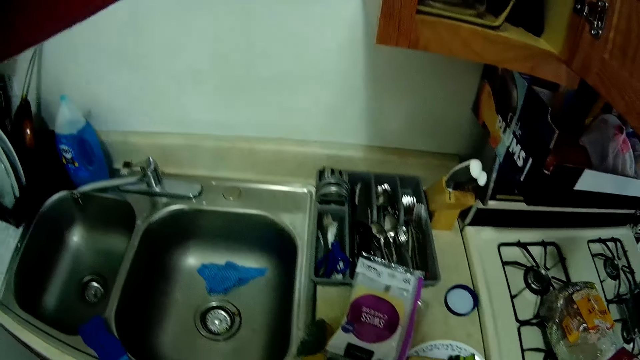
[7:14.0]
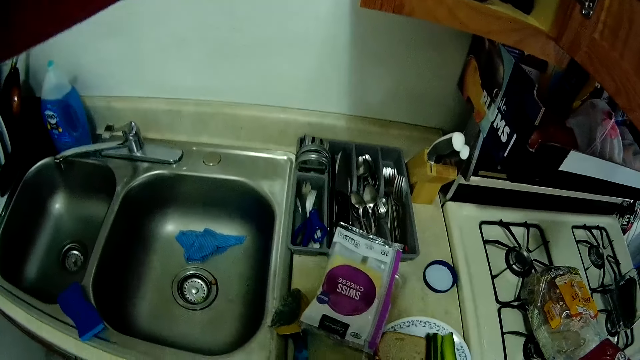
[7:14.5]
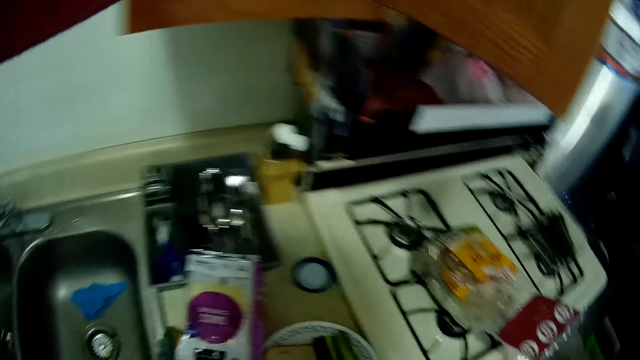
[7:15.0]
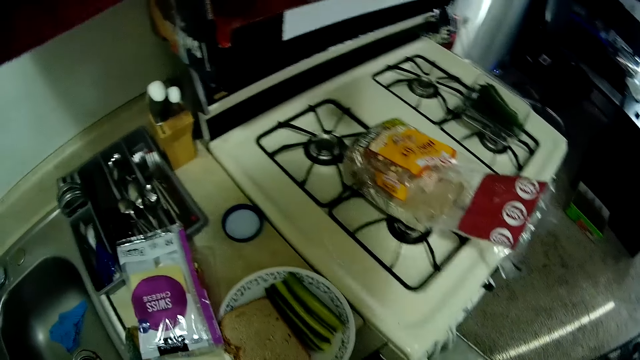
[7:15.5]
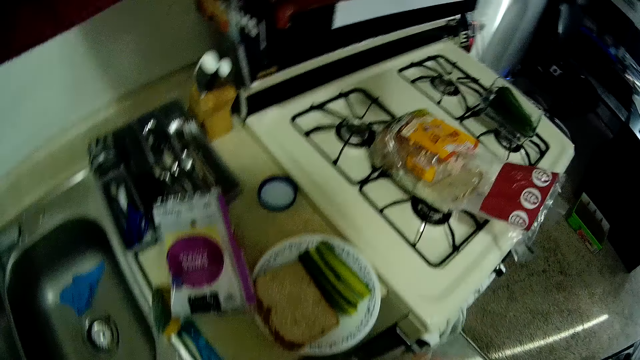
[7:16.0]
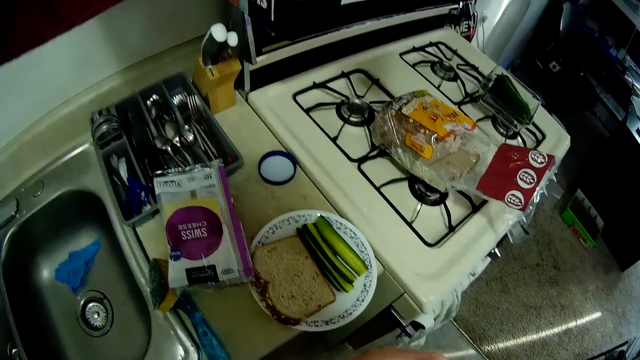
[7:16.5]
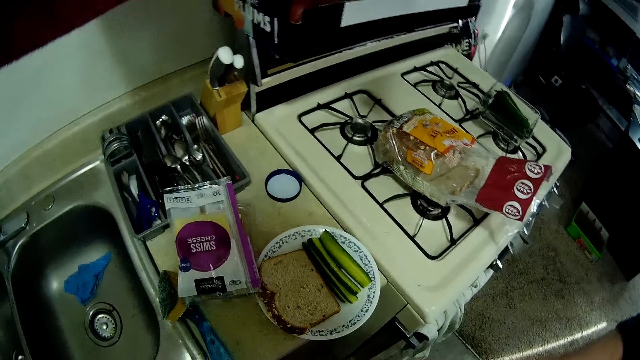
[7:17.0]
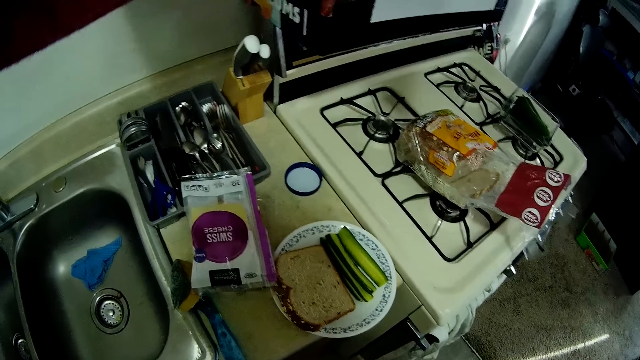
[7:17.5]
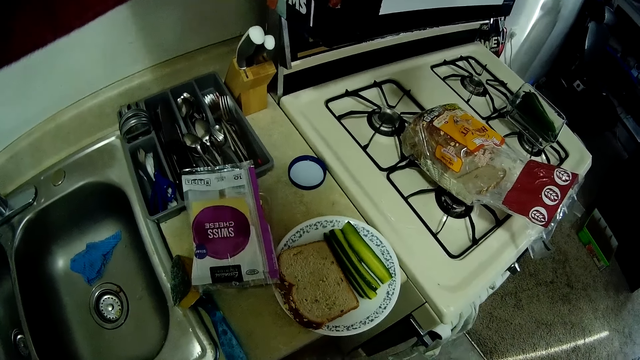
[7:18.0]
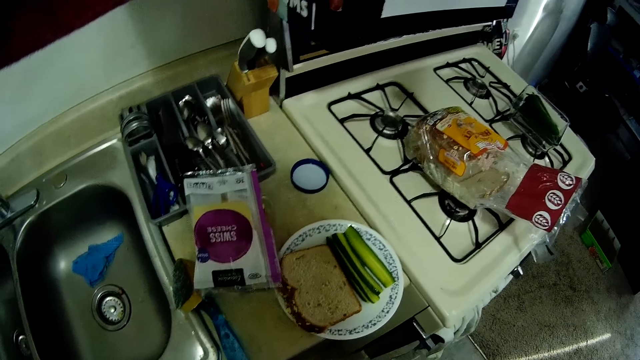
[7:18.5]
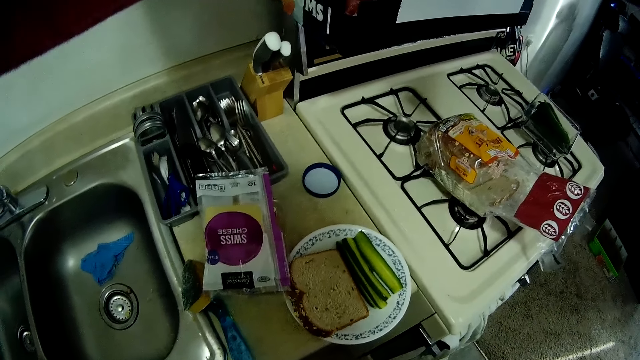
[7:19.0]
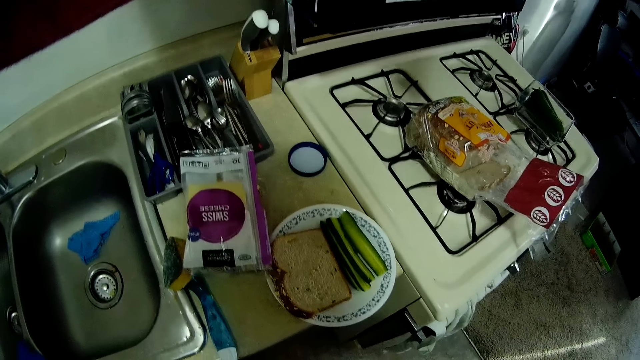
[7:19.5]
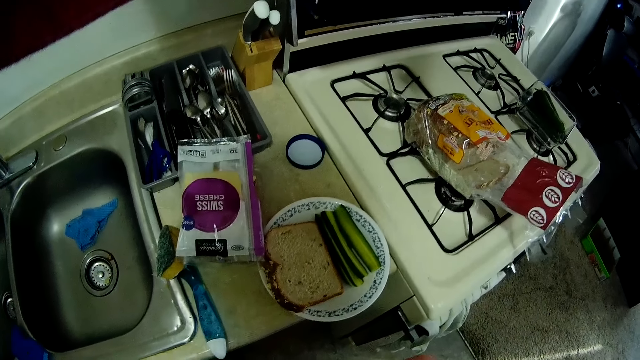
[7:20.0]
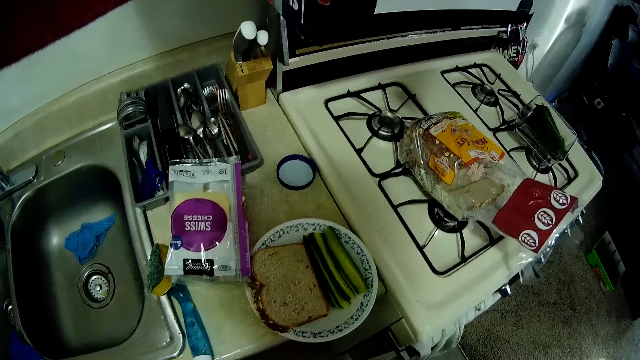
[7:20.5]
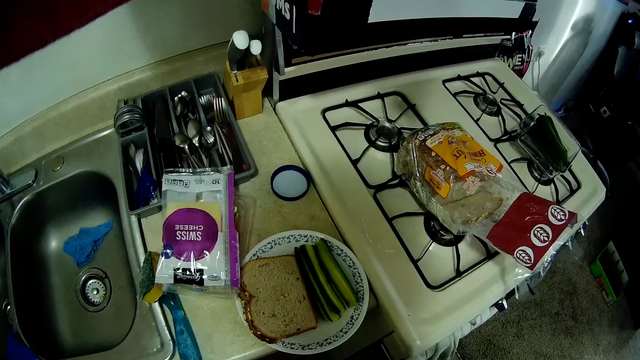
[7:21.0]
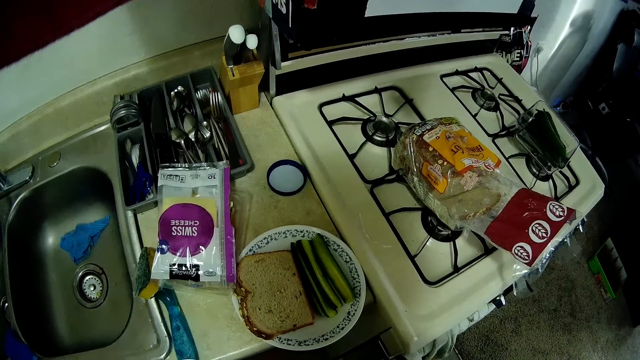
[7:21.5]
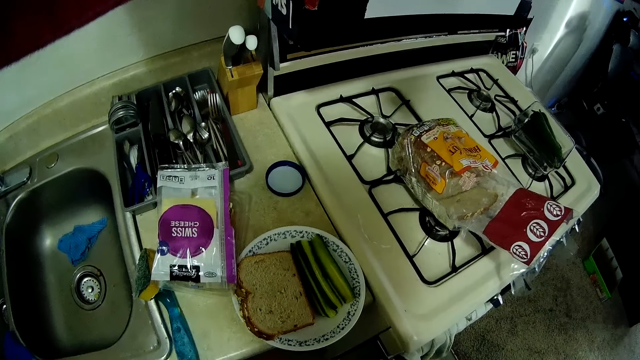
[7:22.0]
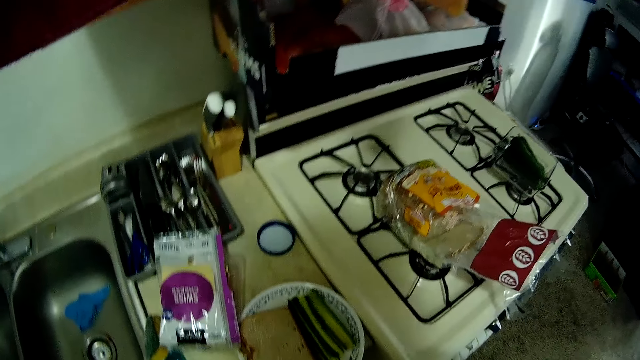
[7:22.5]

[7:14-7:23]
The camera wearer holds the sandwich spread container. They look around.

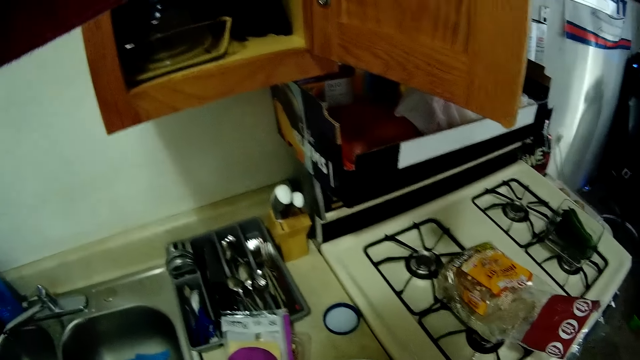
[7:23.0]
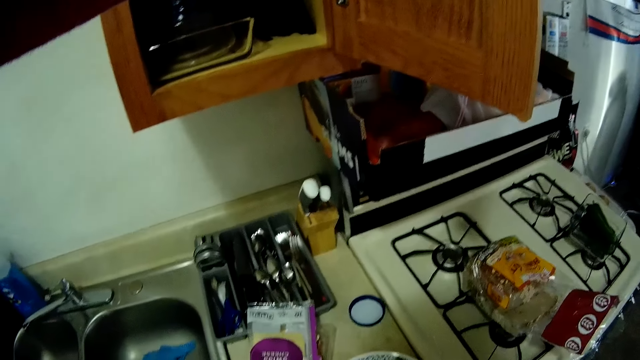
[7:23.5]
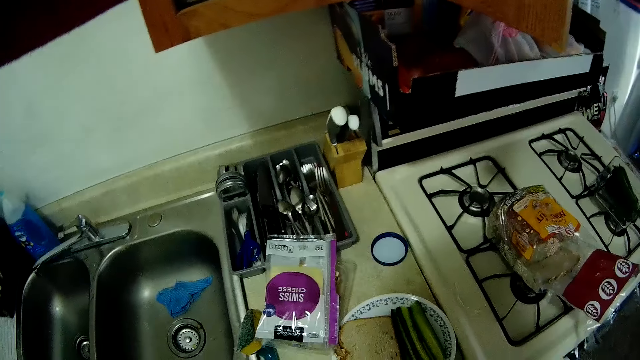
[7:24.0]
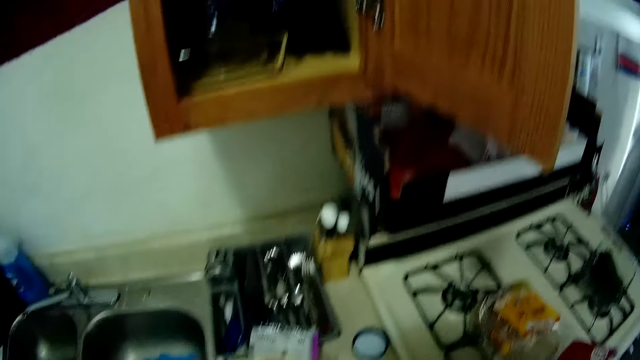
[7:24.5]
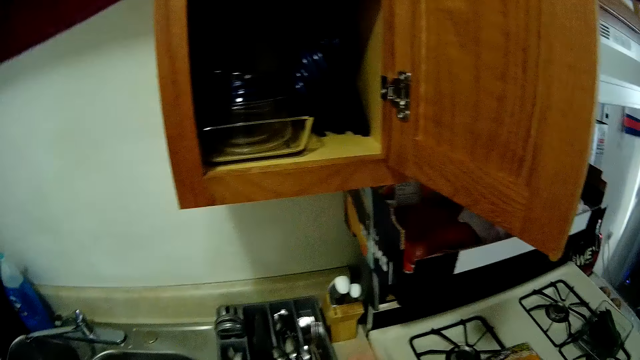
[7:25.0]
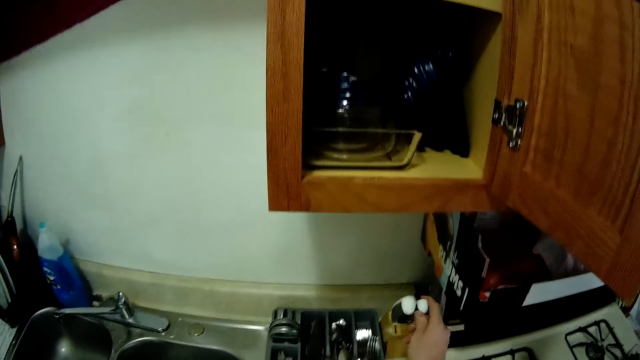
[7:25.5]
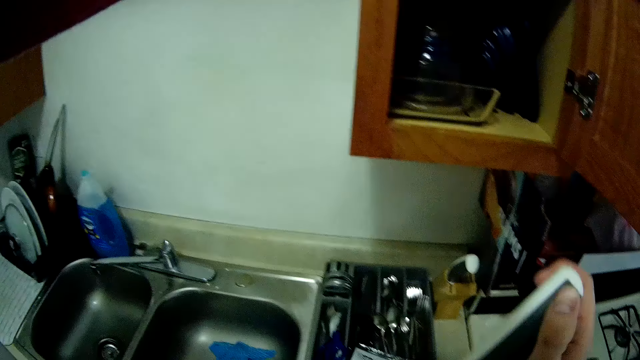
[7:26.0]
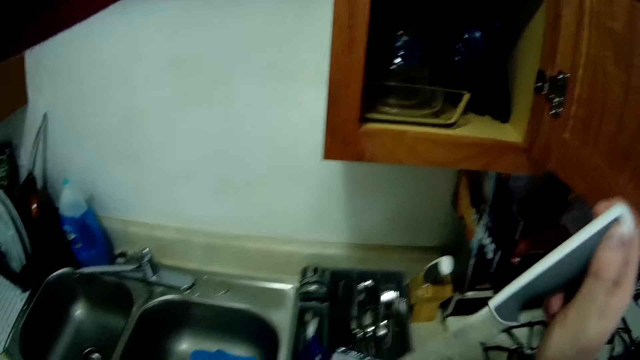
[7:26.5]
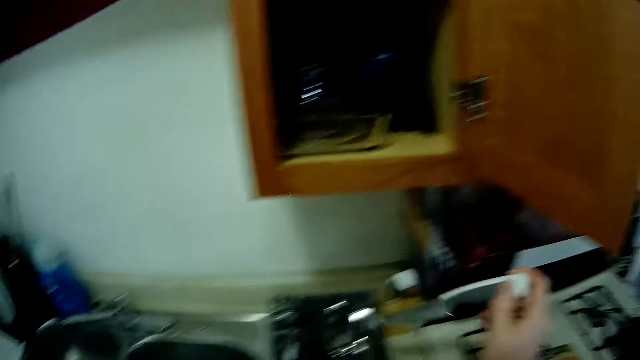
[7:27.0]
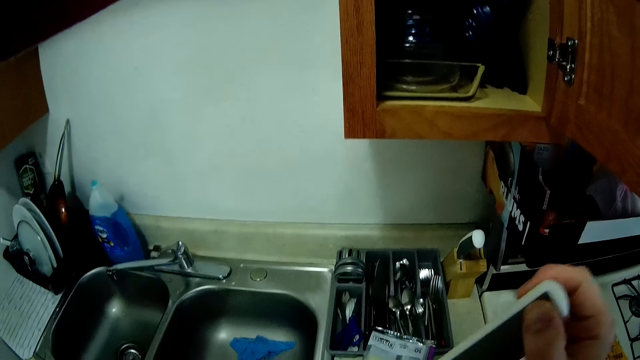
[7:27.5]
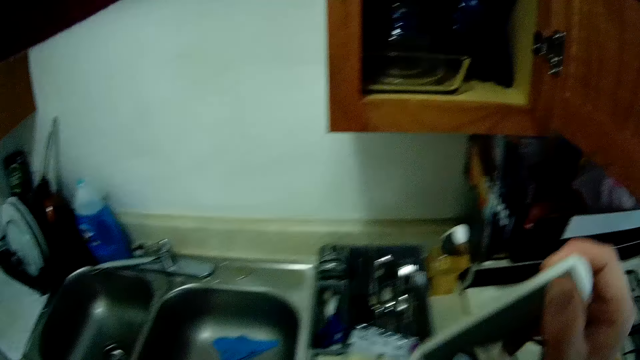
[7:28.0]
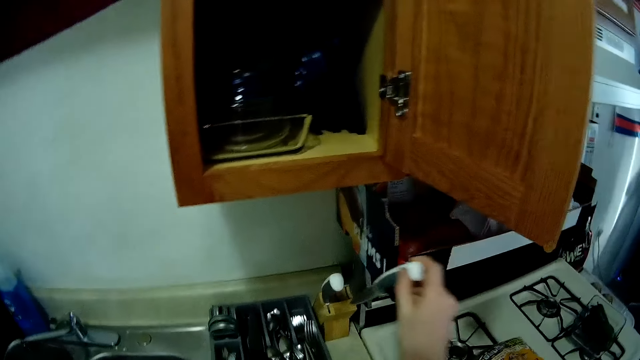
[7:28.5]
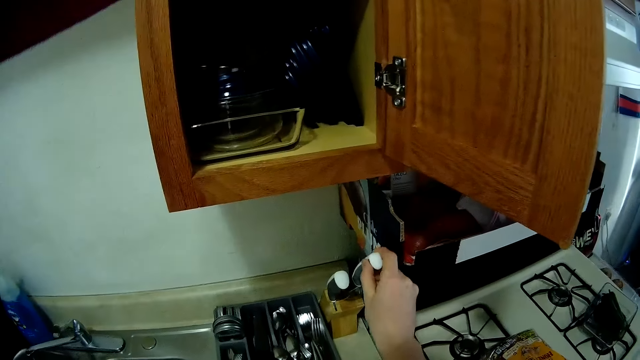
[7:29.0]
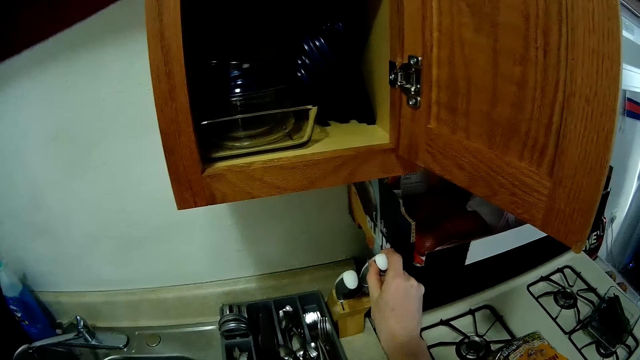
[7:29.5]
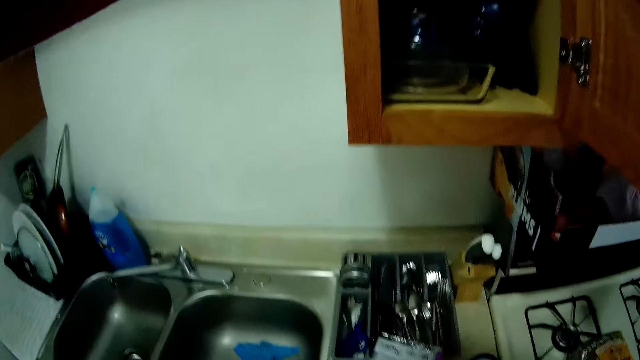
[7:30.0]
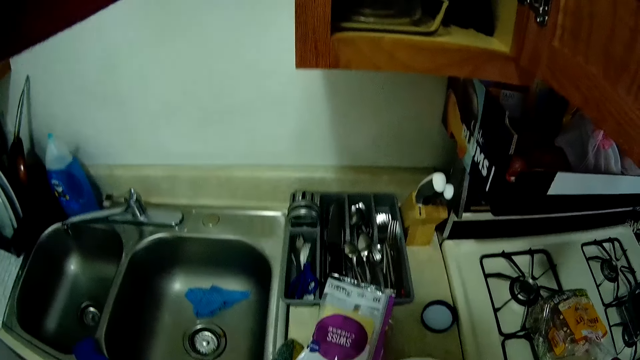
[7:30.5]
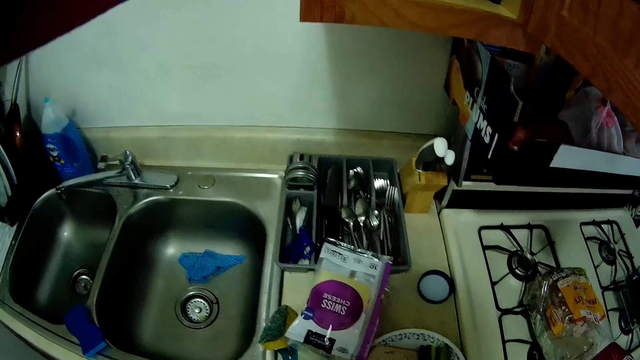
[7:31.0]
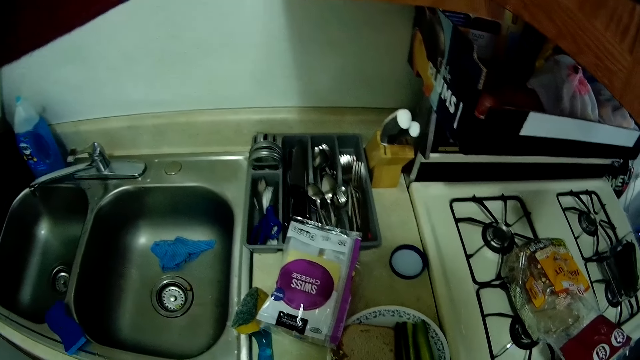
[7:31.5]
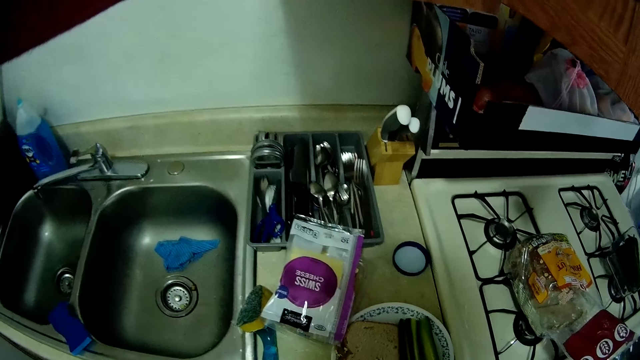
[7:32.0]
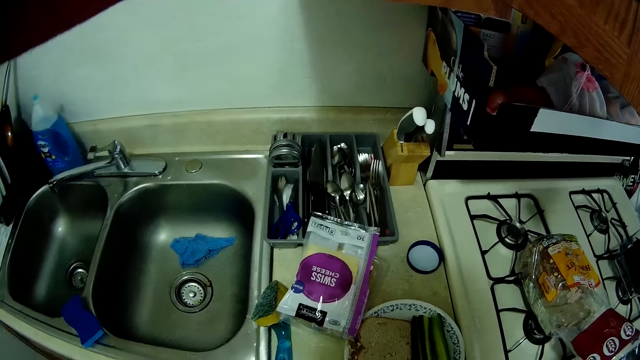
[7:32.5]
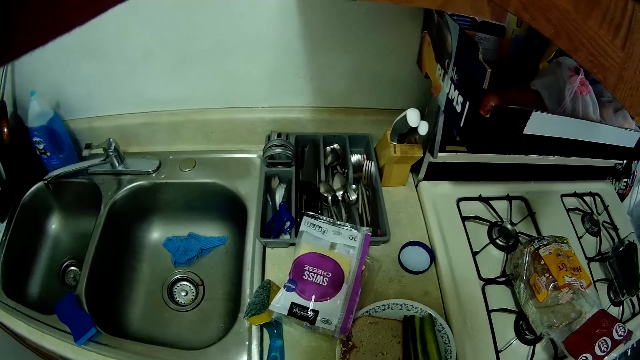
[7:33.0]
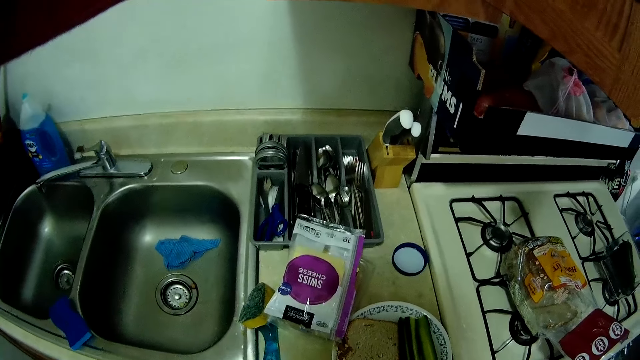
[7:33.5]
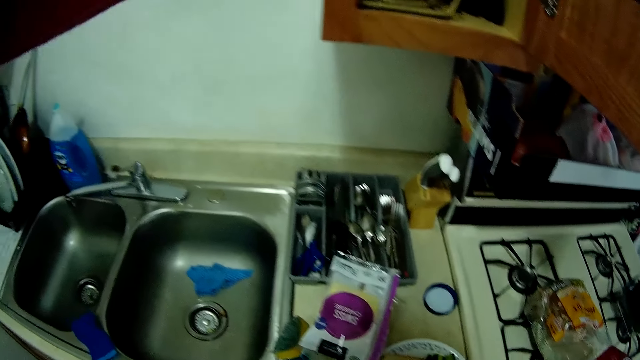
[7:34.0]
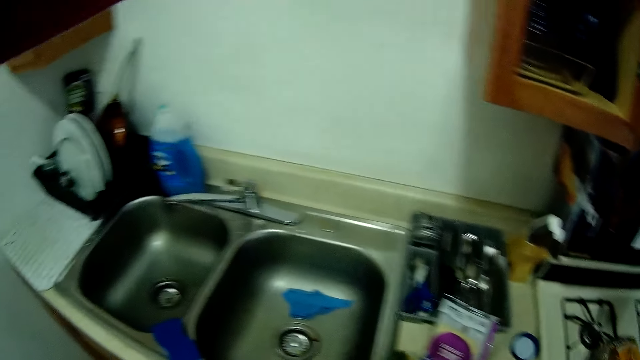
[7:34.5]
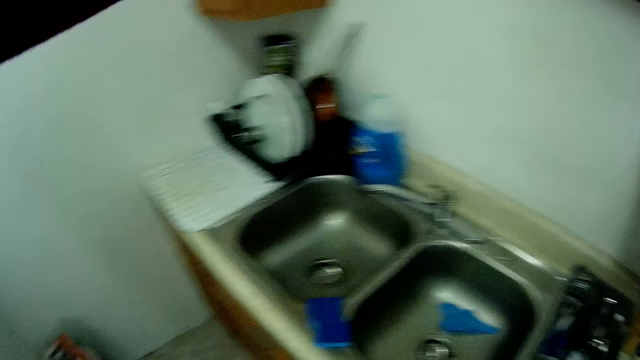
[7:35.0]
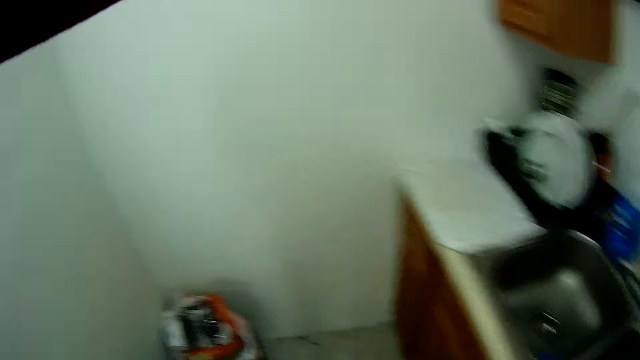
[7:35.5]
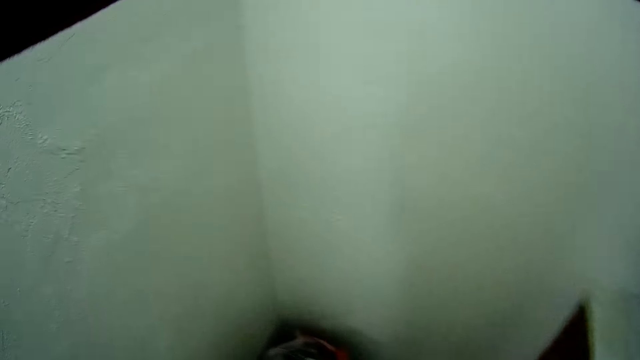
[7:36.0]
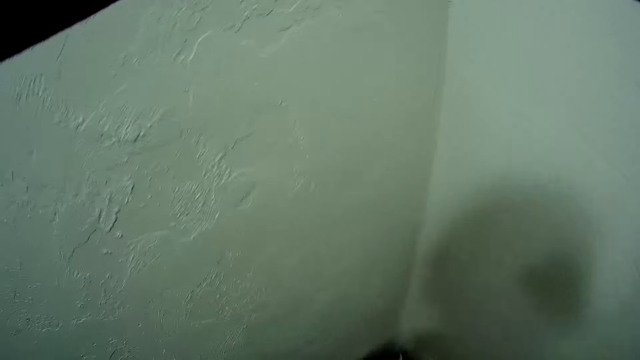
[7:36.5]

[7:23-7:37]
The camera wearer picks up a knife from the knife holder with his right hand. He moves the knife around. He drops the knife in the knife holder with his right hand. He looks around and walks around.
